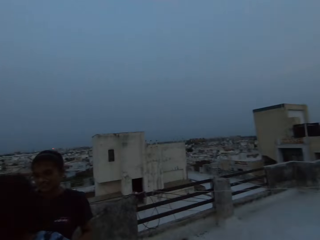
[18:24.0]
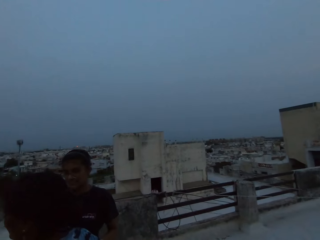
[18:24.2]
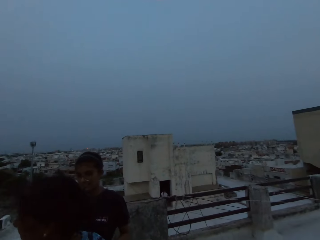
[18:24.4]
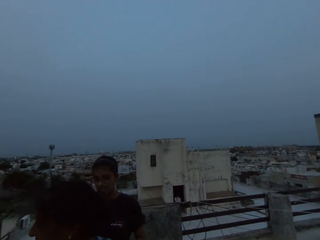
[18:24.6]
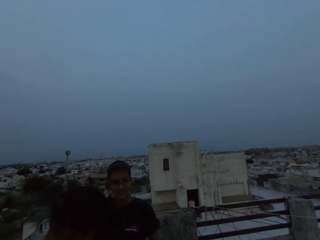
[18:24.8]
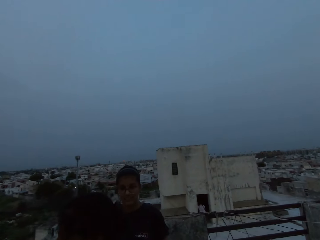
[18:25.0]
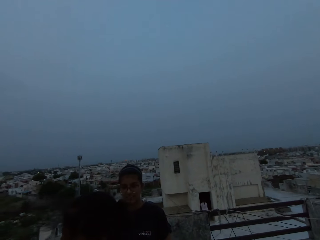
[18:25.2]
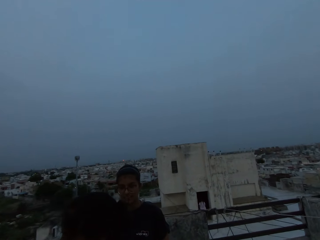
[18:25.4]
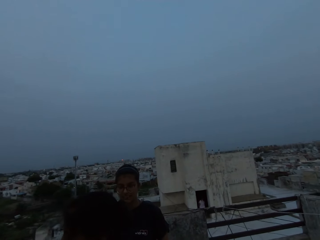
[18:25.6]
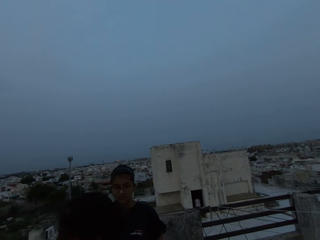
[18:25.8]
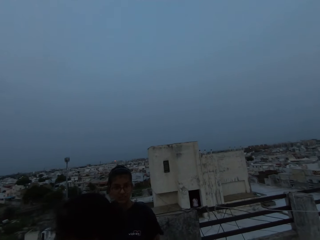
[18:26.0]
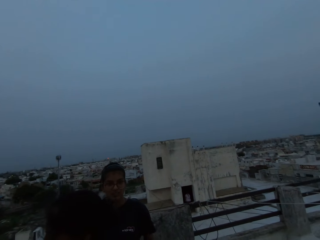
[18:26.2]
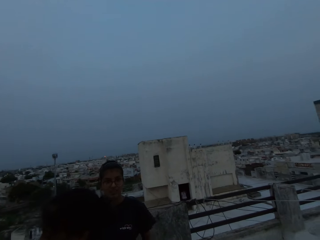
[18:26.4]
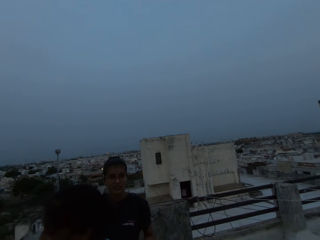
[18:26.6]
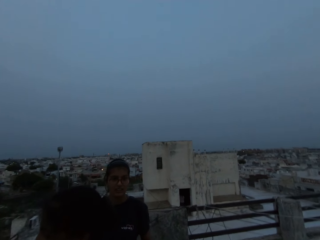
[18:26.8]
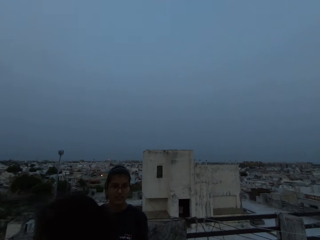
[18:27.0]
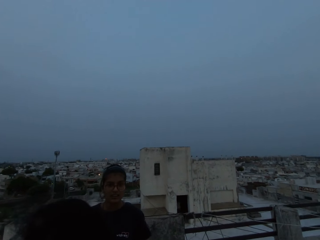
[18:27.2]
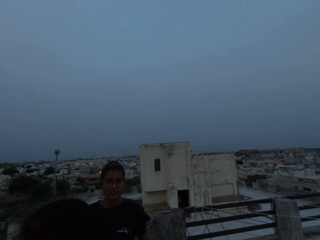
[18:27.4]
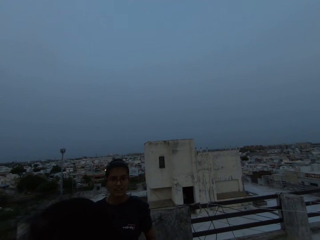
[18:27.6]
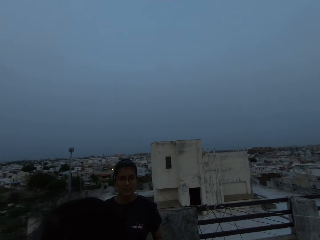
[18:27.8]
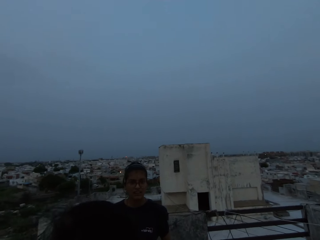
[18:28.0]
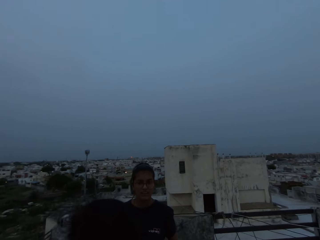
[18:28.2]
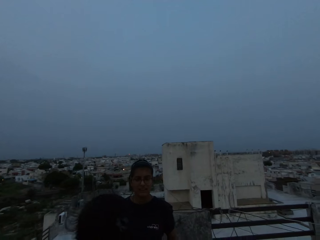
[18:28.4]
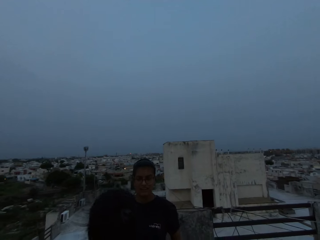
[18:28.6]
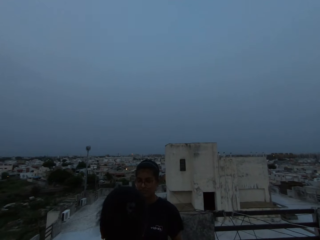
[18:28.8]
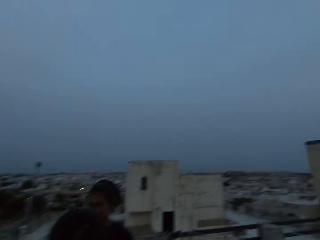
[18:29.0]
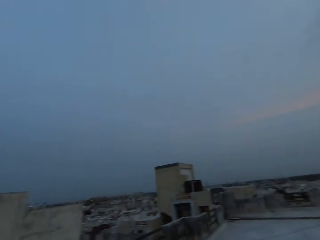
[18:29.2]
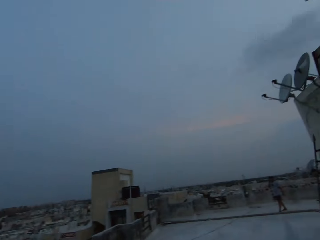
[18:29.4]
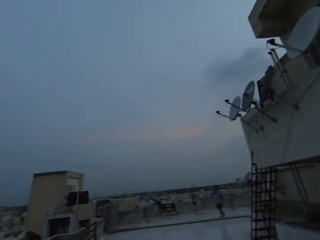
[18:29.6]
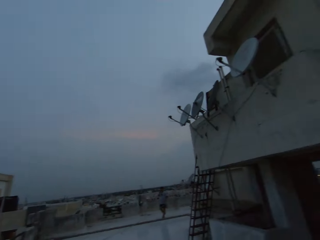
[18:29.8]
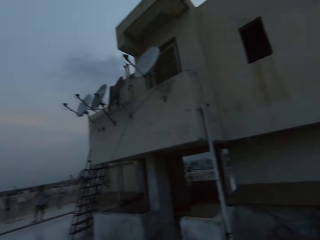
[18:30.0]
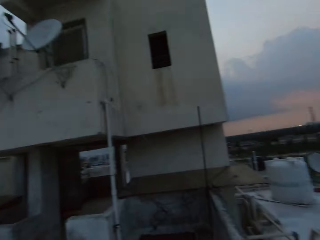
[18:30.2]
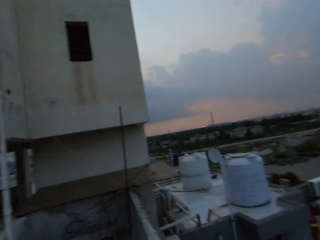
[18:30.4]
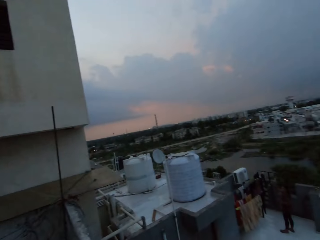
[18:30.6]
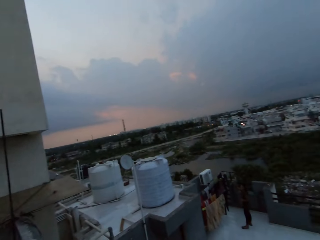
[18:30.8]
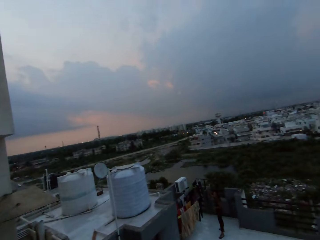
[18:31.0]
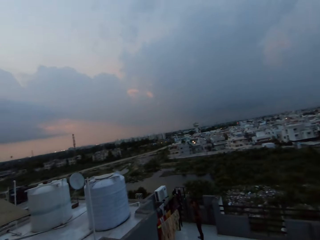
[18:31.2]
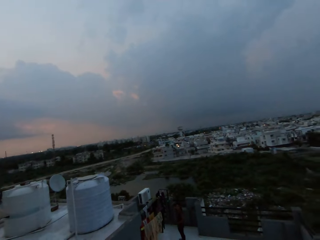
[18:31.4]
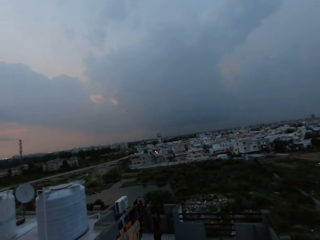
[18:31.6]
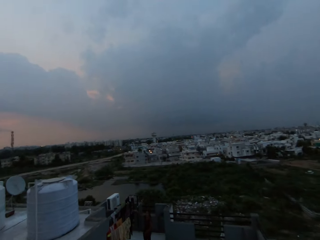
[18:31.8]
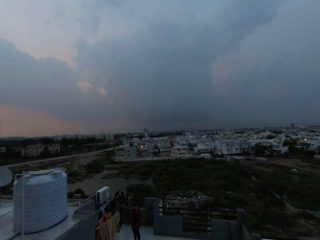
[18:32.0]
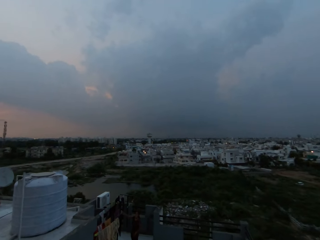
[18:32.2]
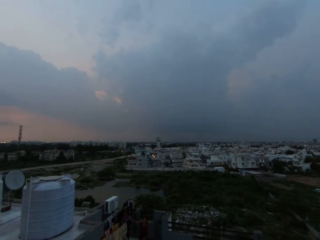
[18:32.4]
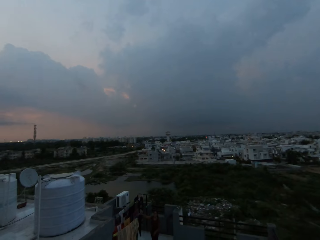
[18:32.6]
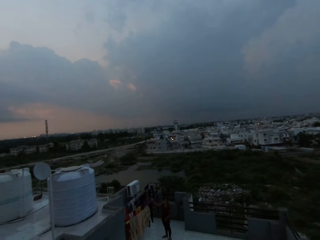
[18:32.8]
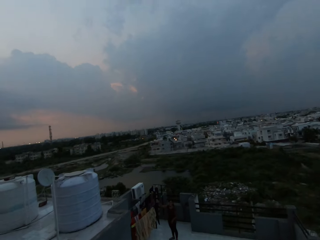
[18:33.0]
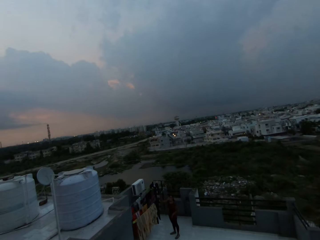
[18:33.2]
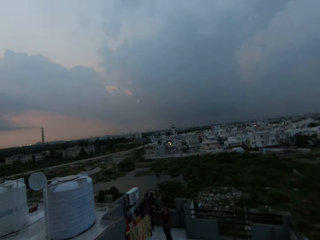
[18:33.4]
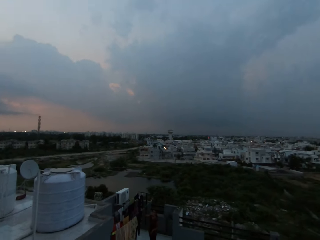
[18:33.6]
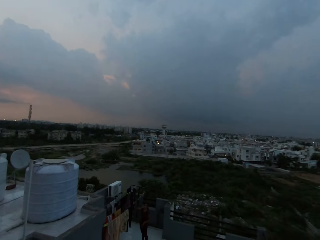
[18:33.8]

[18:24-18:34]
The camera wearer converses with the woman. Another woman converses with the camera wearer.

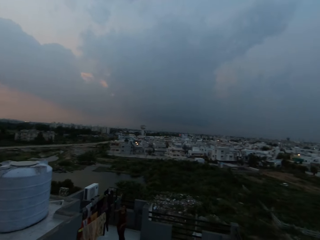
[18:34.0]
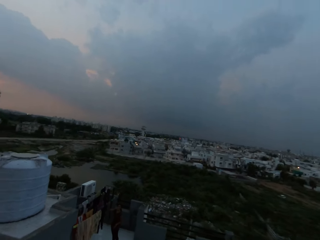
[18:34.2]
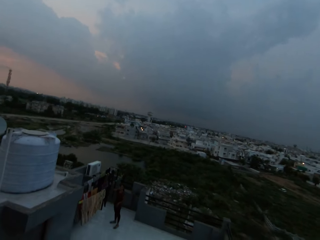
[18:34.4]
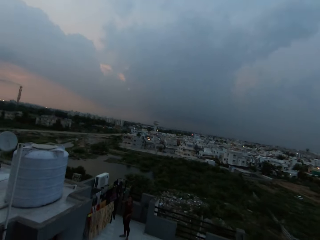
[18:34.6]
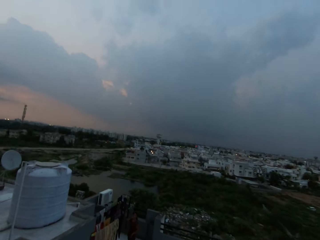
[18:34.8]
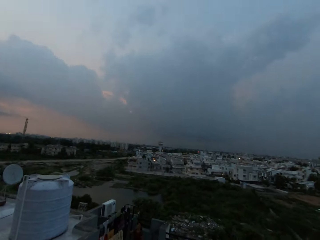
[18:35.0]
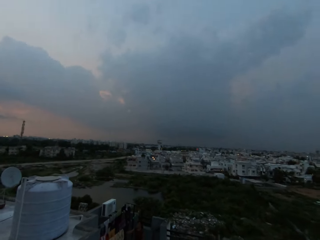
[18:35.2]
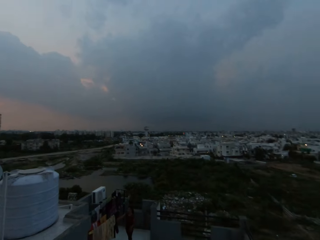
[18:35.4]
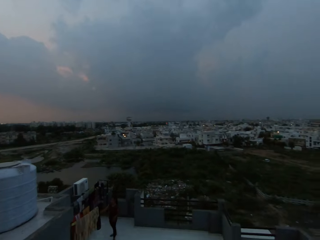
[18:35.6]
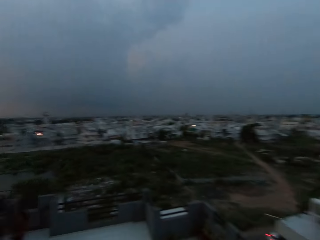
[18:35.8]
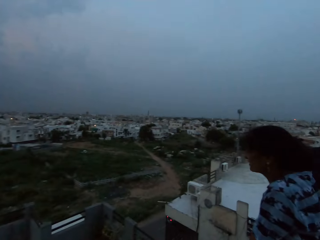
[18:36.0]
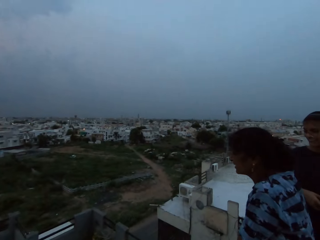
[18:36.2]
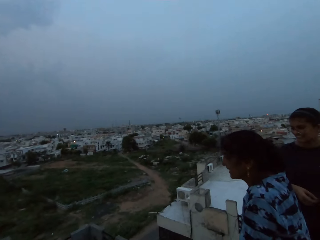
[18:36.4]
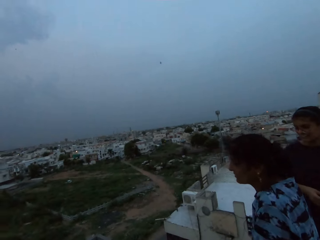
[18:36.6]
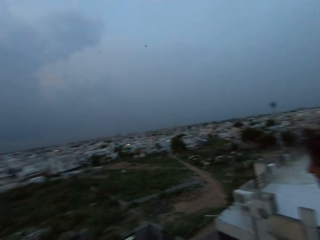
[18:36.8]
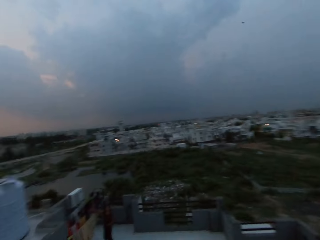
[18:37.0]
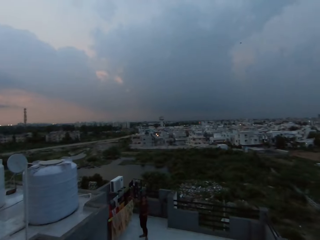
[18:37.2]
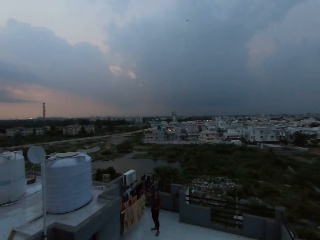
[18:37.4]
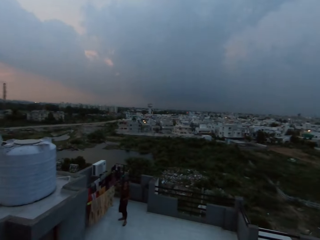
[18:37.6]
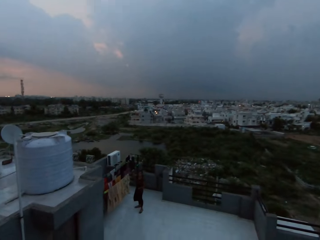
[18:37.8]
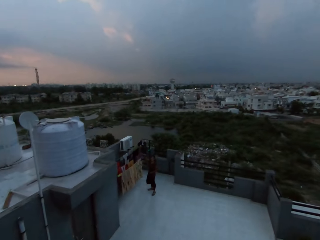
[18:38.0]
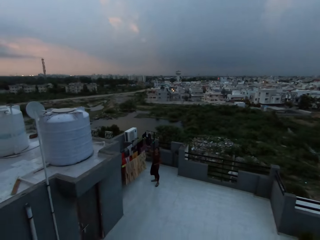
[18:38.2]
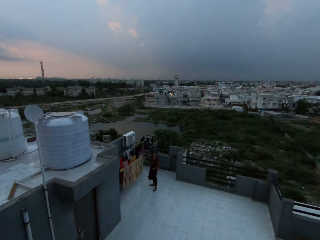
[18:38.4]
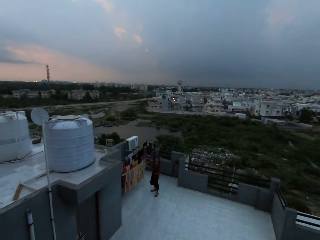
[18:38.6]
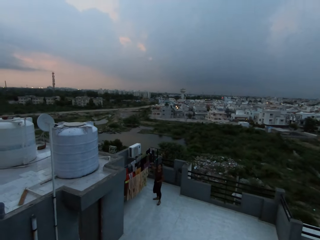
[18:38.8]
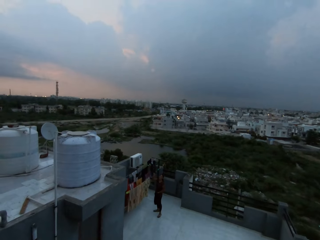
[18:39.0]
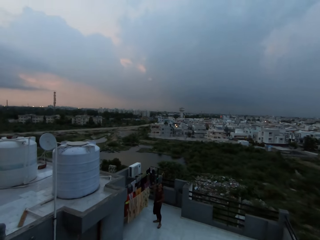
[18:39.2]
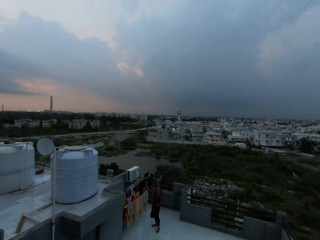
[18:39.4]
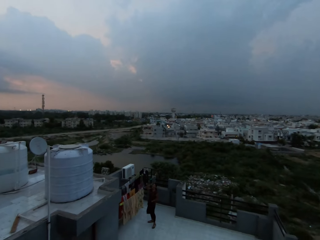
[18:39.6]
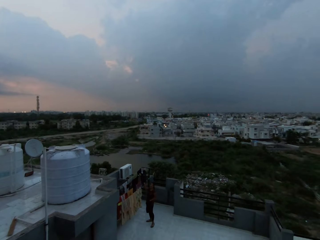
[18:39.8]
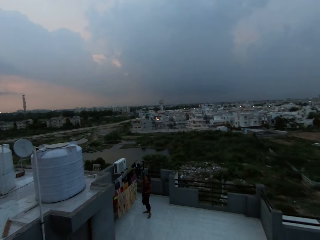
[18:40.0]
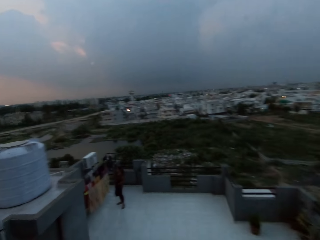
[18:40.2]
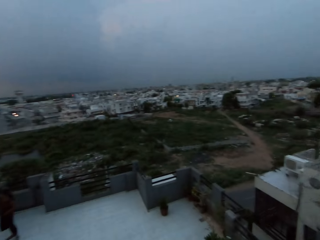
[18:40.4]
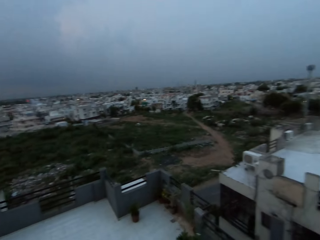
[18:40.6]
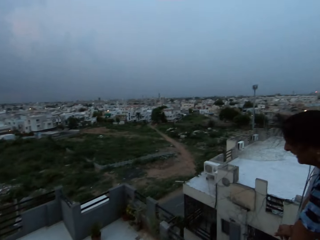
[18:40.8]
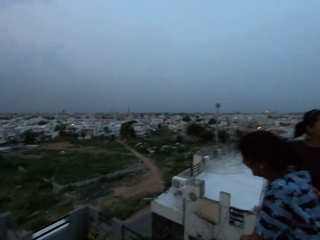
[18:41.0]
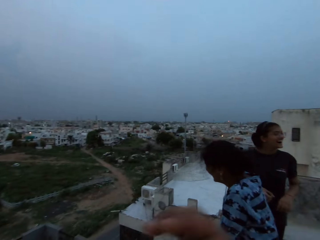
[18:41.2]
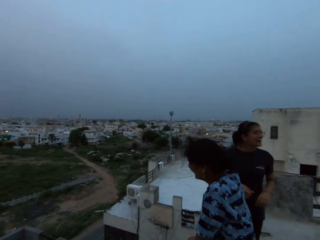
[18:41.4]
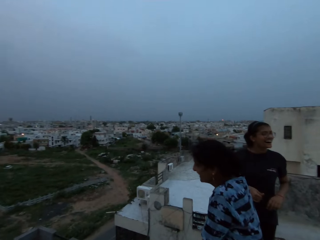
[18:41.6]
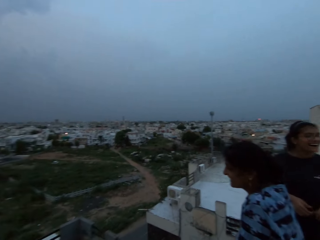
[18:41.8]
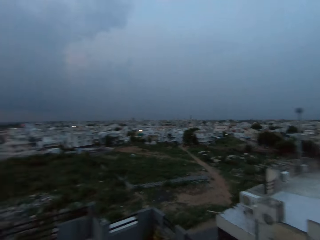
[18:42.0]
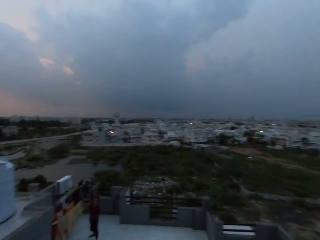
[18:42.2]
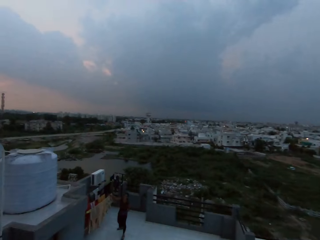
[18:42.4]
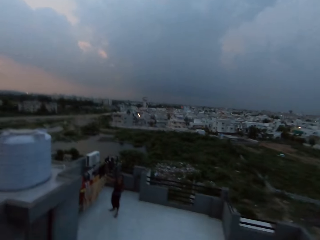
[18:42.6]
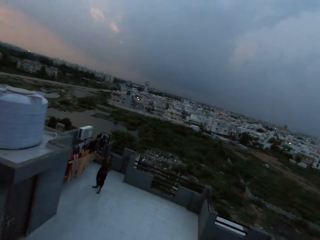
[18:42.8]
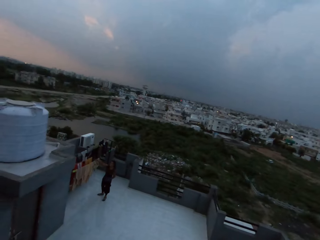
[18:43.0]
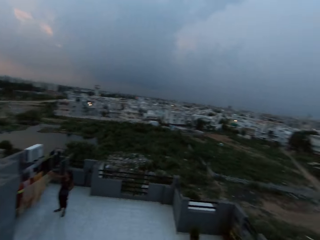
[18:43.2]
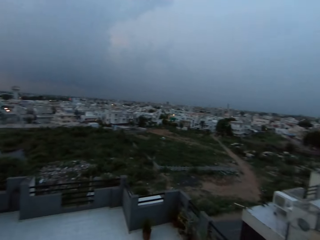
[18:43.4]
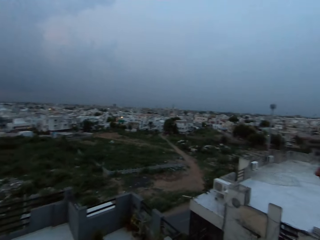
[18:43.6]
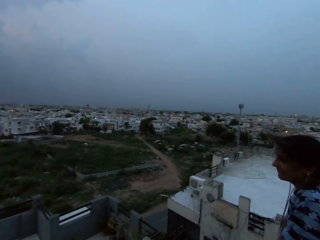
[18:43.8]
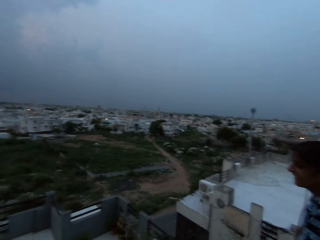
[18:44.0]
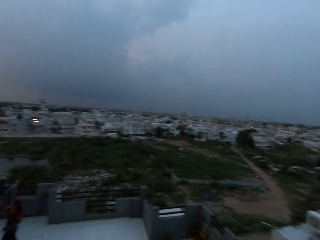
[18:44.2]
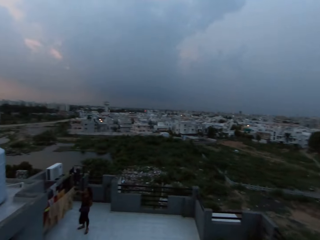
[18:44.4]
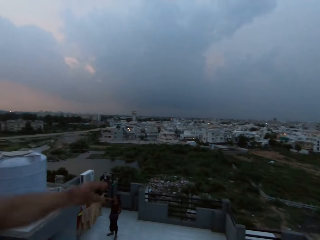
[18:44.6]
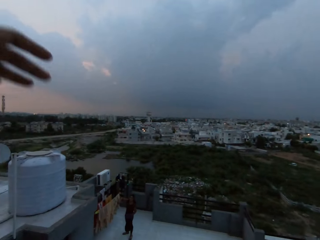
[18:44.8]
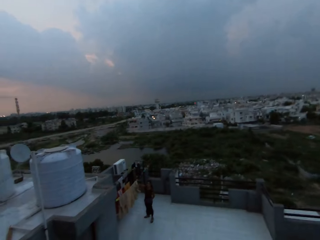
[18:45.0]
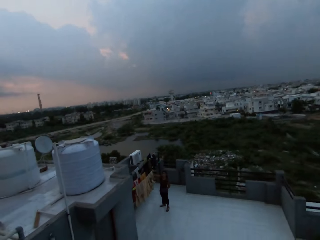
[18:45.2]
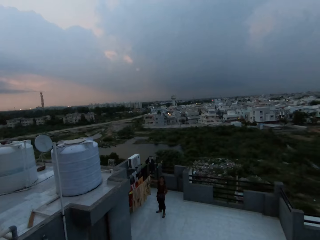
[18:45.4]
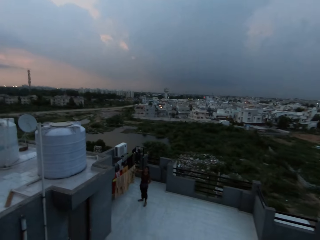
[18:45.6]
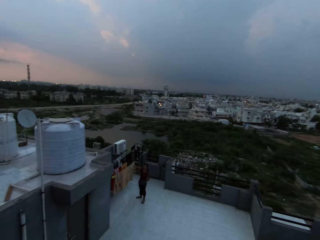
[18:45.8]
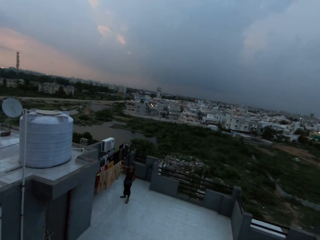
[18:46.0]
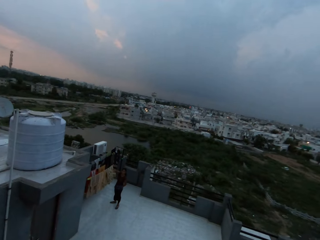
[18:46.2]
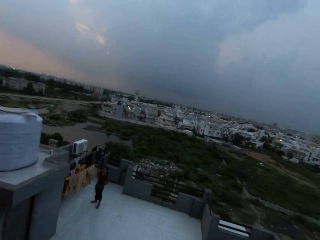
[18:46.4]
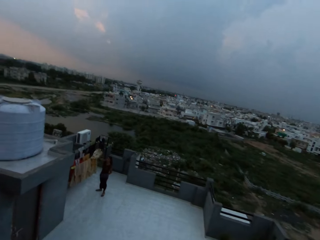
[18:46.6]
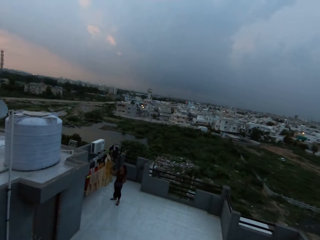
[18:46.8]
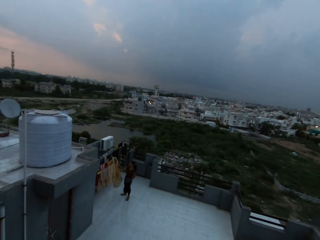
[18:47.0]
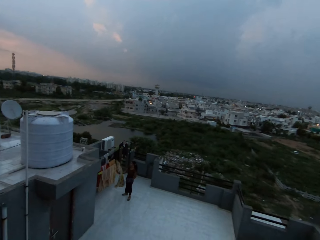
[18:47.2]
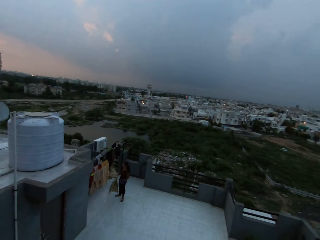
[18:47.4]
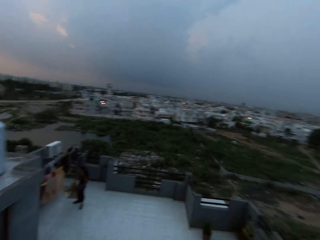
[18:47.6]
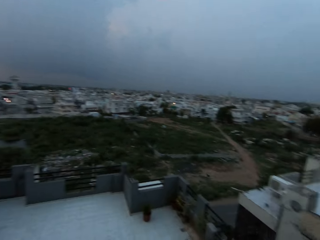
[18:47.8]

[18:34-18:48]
The woman converses with another woman. The camera wearer moves the hand. The other woman picks up a cloth from the clothesline with her right hand.
